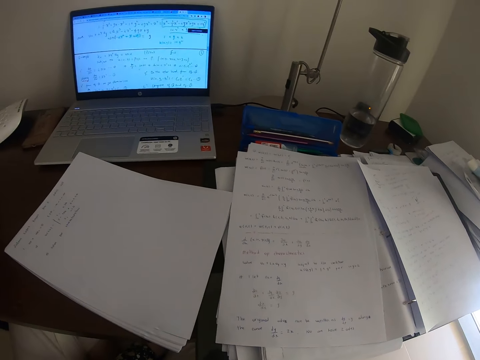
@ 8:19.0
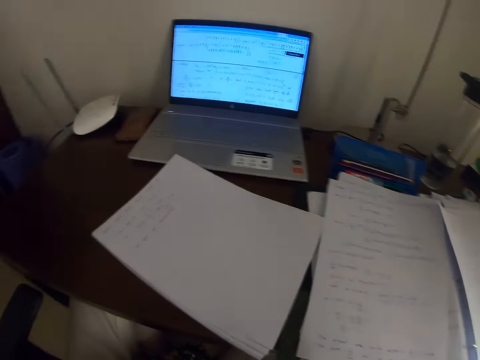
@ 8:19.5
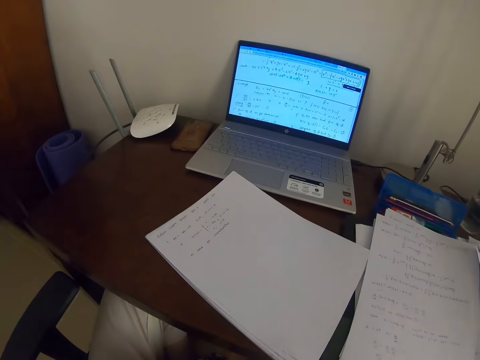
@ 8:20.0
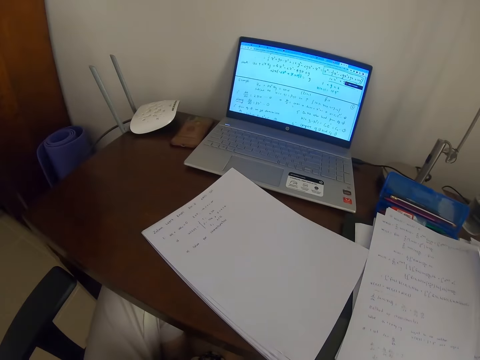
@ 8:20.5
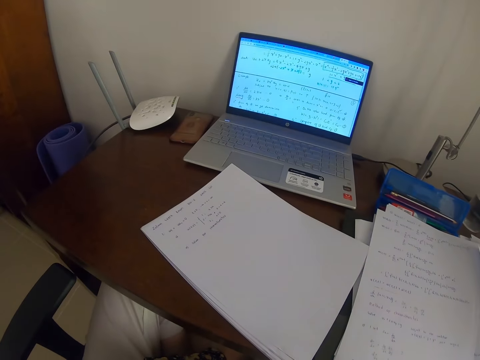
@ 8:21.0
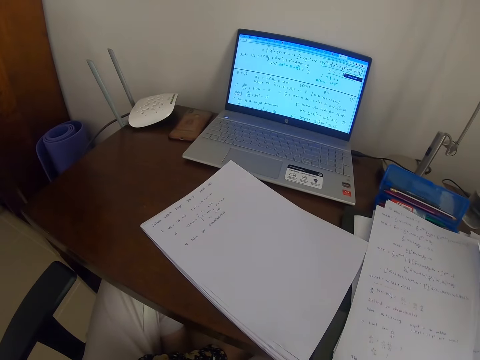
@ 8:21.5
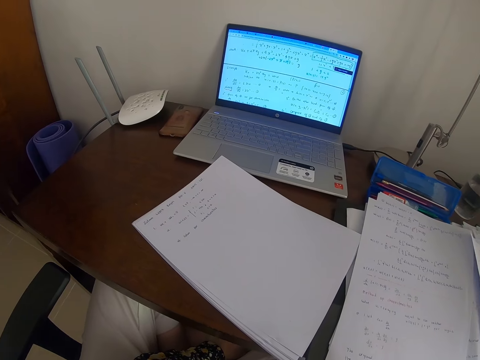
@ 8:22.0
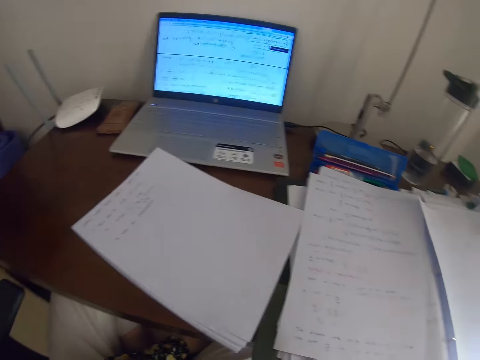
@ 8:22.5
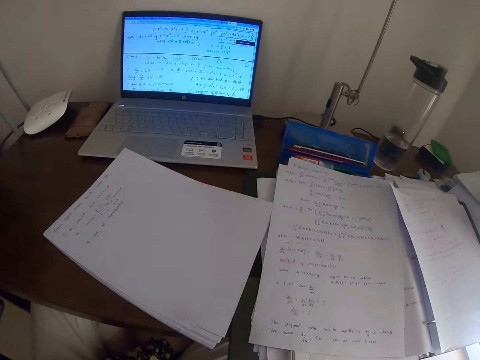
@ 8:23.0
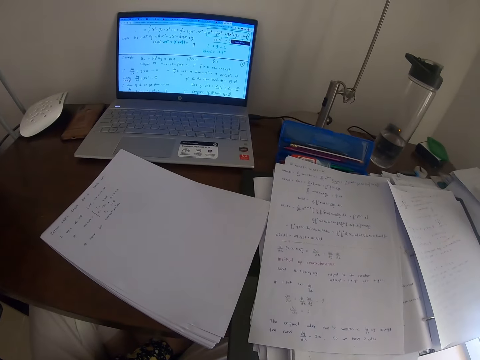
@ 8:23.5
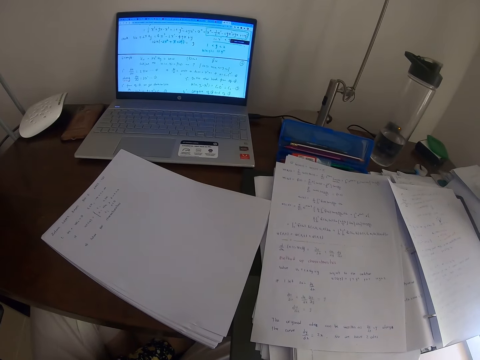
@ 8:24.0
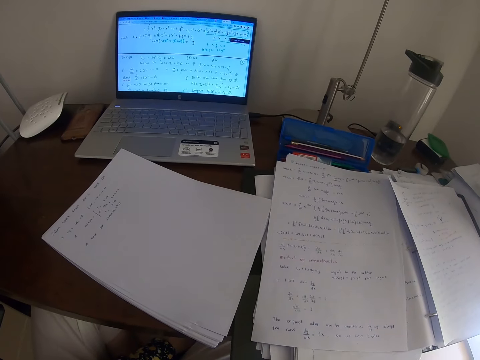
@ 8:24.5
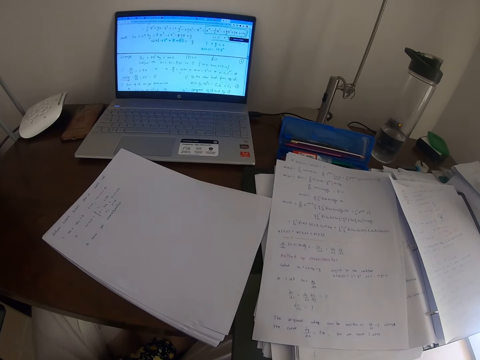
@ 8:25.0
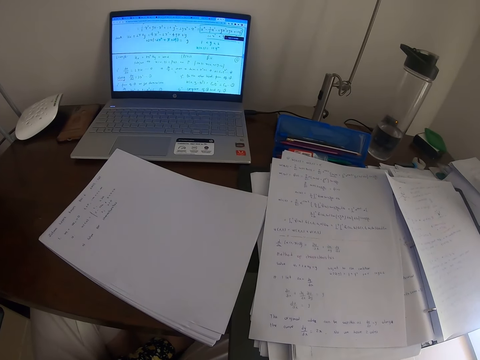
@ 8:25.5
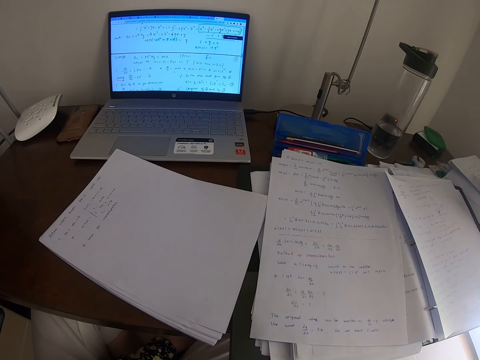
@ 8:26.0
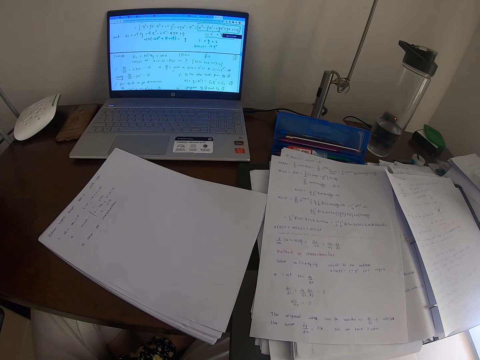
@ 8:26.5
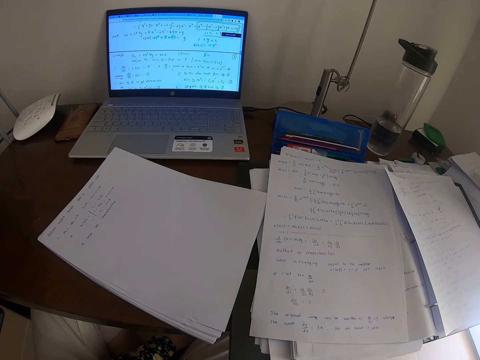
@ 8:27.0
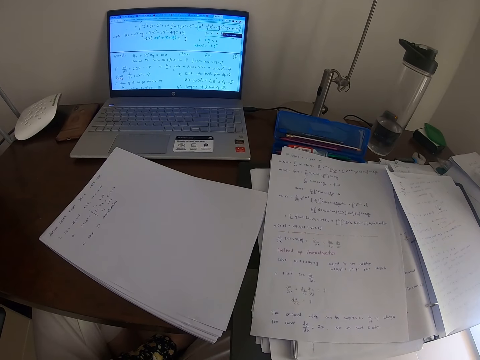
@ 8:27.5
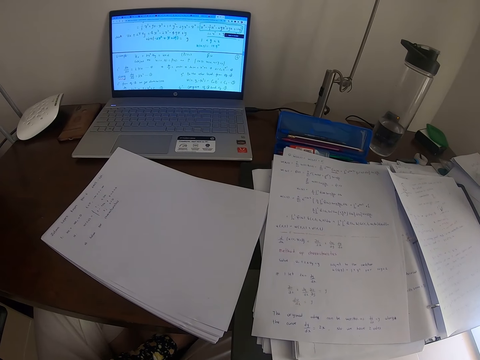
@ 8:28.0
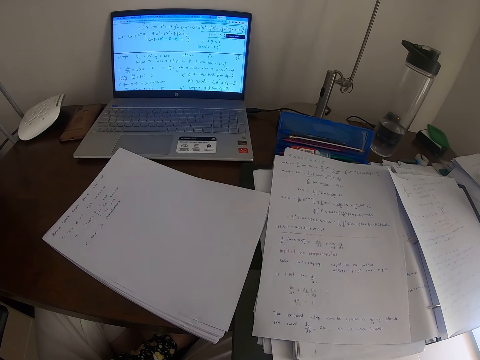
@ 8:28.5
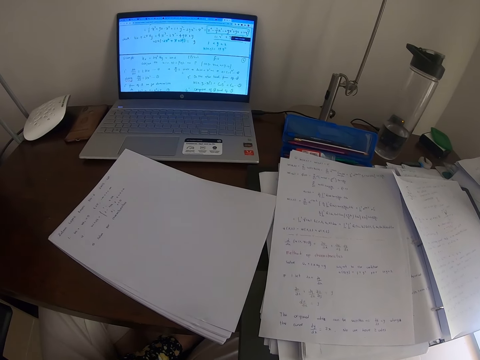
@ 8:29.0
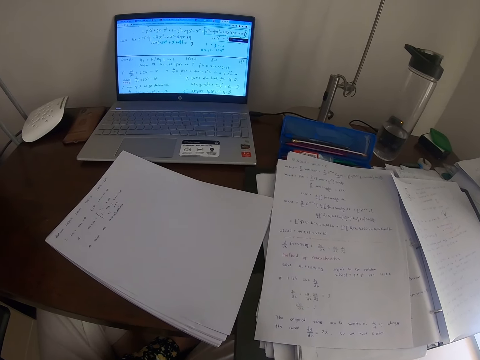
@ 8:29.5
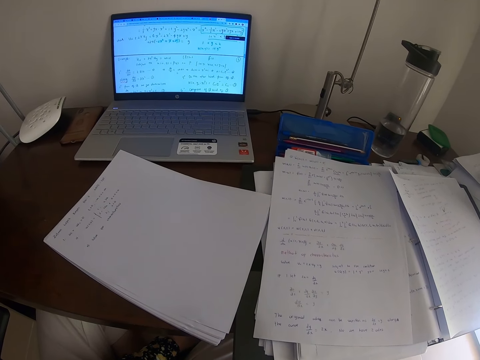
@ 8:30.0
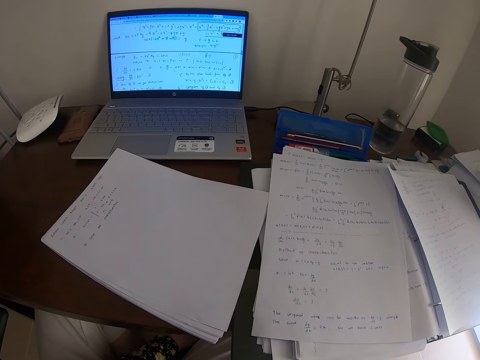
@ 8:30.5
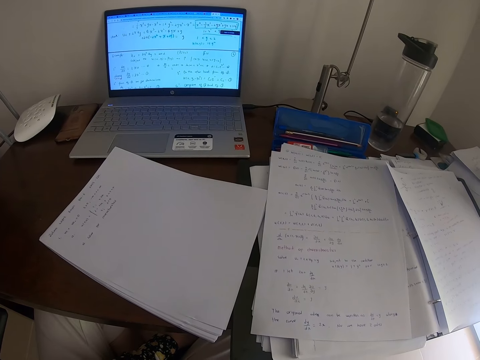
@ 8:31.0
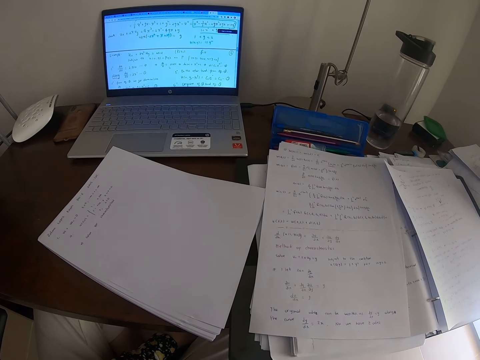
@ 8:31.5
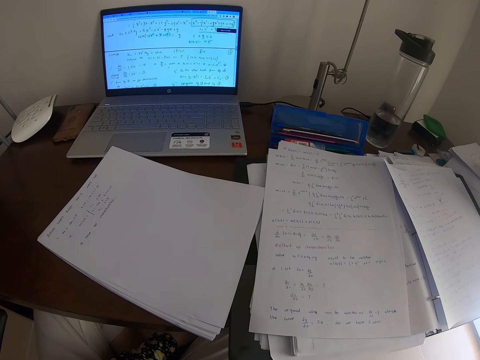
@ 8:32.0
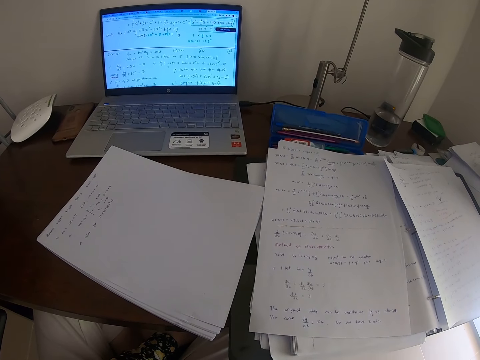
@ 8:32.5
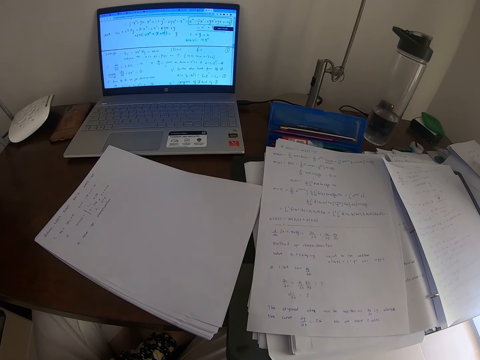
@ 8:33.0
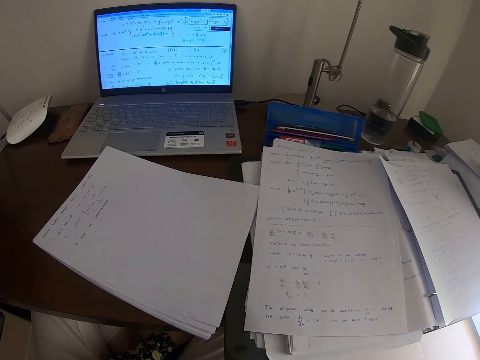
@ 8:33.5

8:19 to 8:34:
The camera wearer looks at the laptop. They look around. They look at the paper.

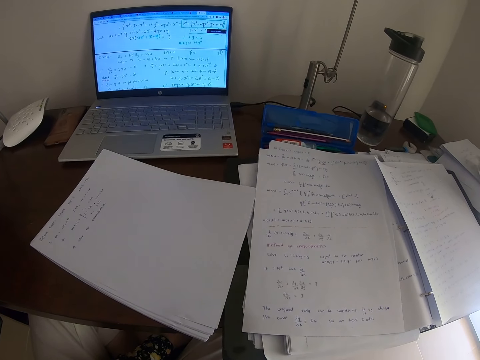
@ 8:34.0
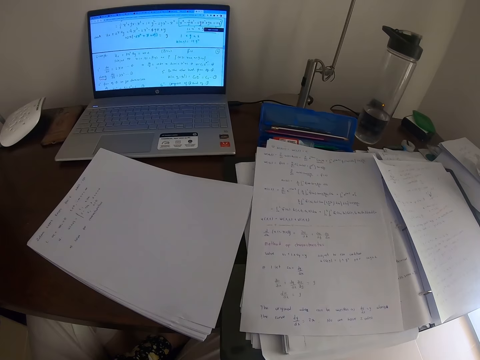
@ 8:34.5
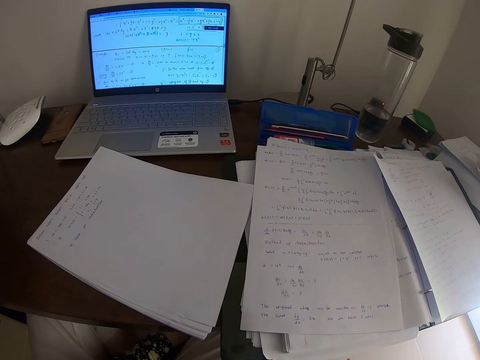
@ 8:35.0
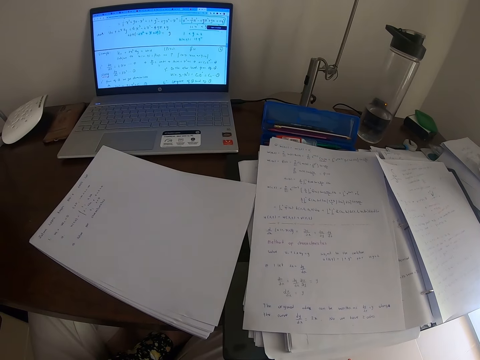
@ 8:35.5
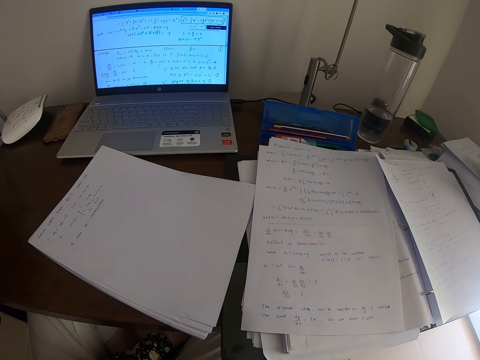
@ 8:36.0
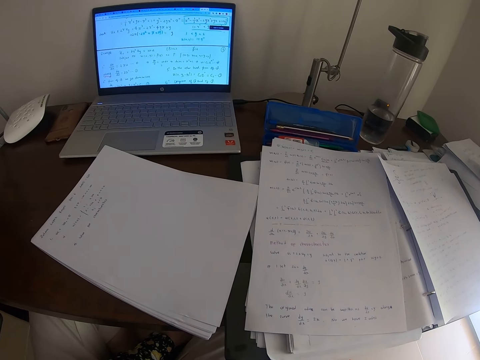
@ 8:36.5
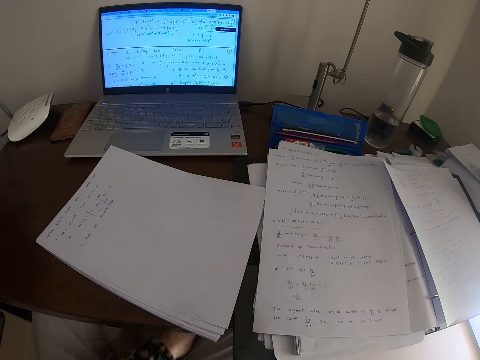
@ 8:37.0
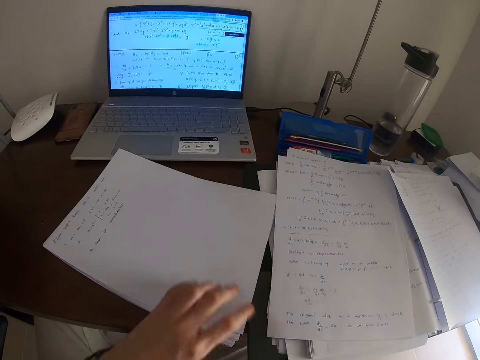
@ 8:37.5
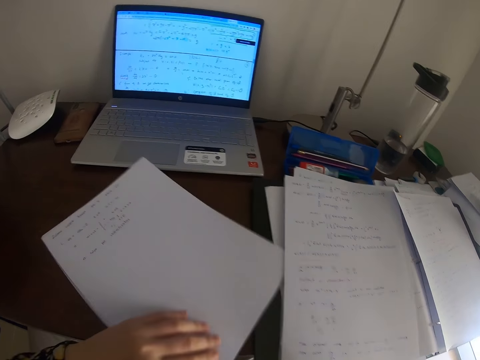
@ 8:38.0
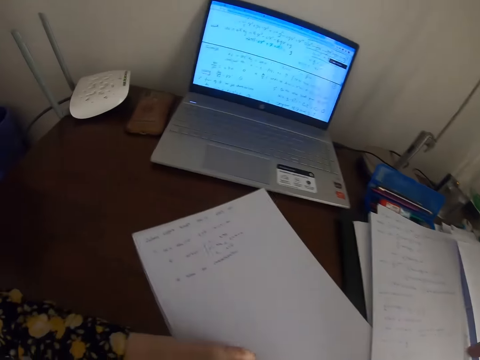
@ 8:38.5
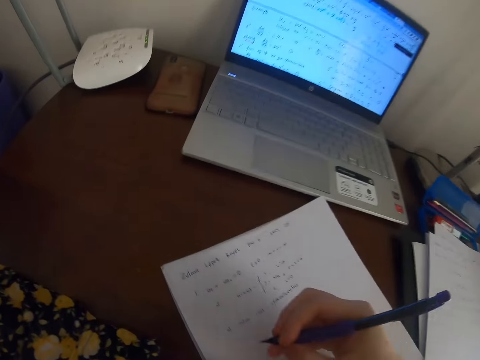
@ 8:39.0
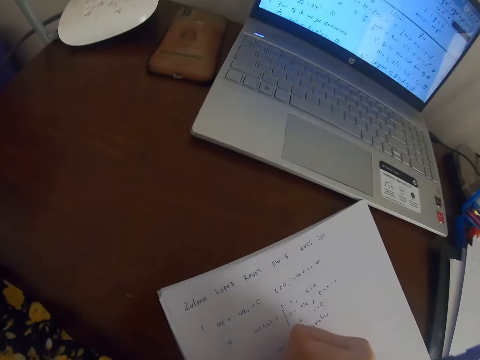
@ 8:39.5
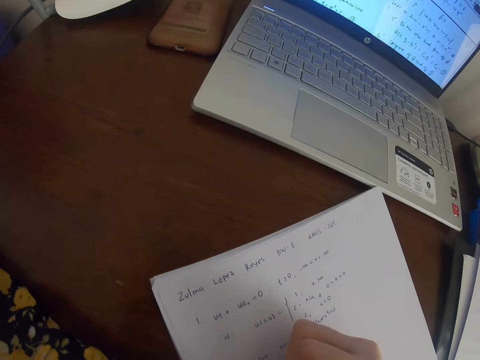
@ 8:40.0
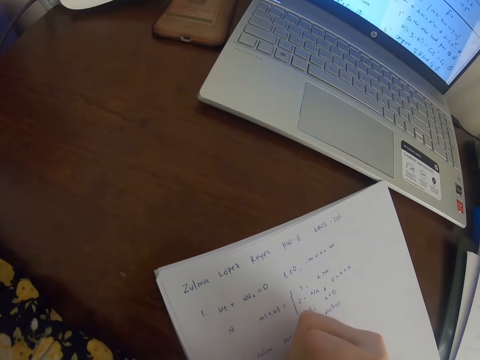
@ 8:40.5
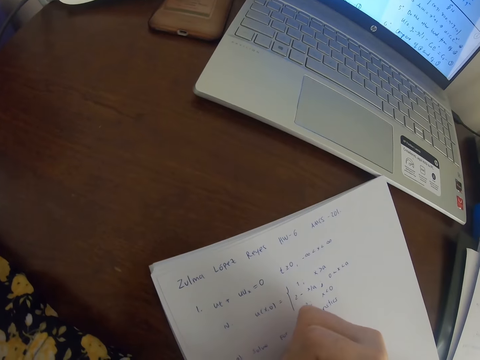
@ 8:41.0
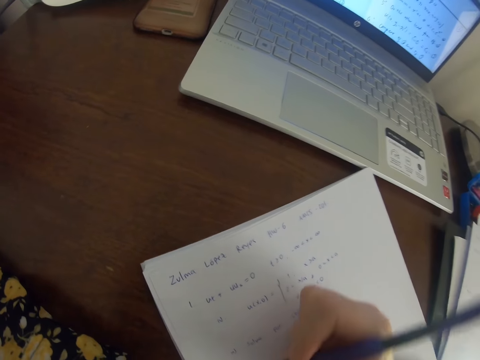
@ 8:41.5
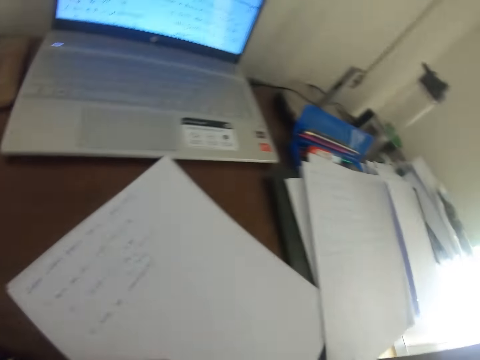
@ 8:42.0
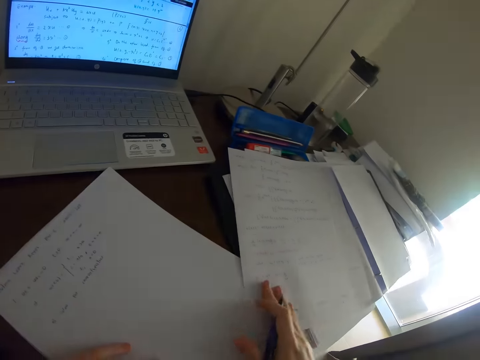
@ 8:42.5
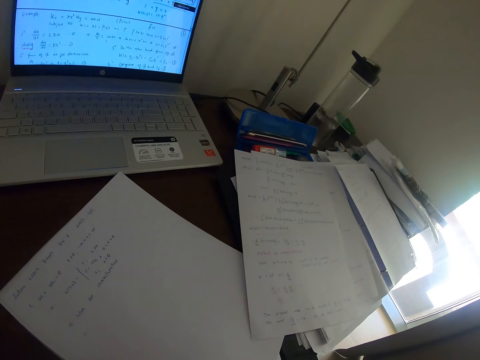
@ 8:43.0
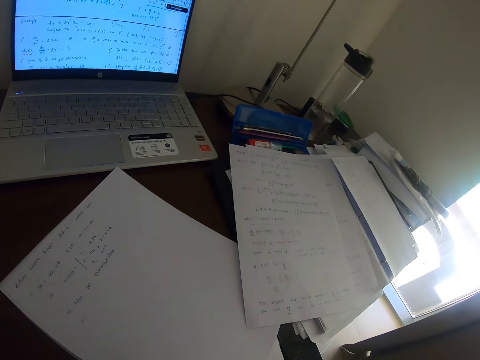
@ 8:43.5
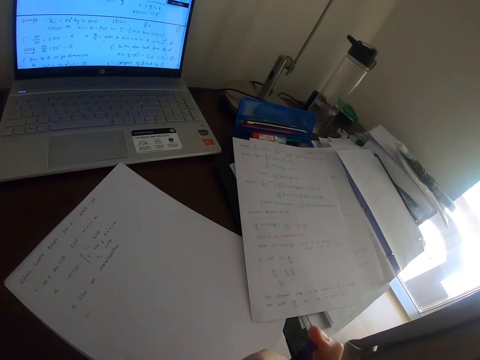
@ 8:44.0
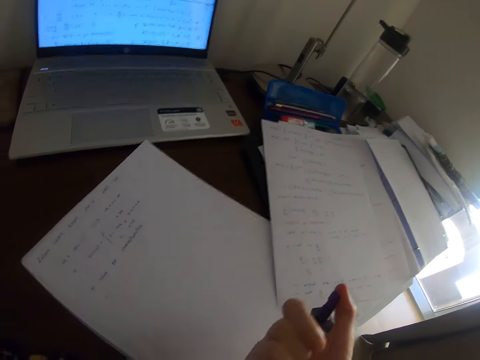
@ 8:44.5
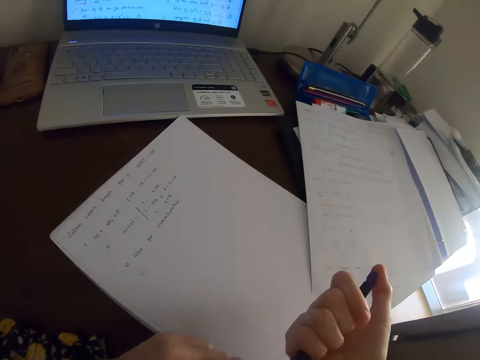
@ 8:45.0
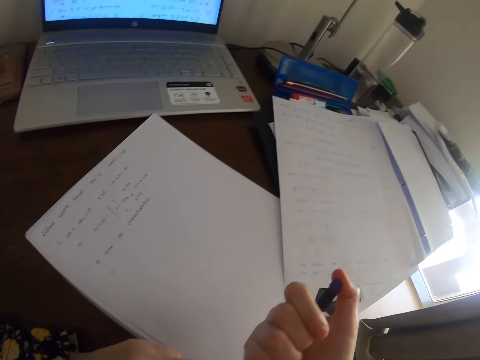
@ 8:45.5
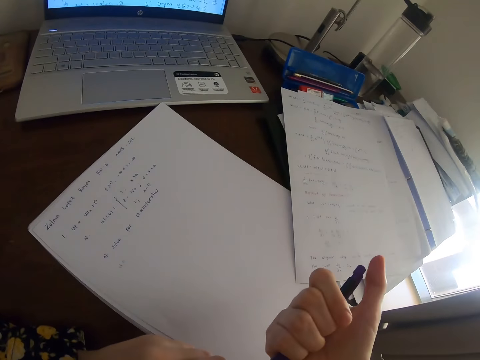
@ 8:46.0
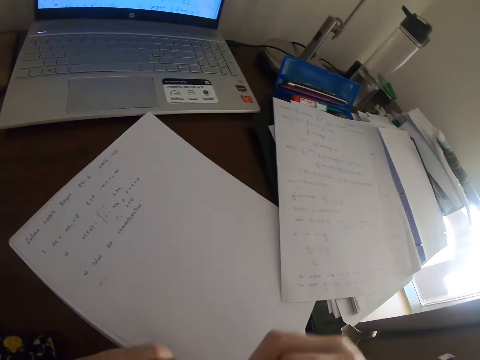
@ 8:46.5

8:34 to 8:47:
The camera wearer touches the paper on the table. They write on the paper with the pen. They touch the paper on the table. They press the pen.
